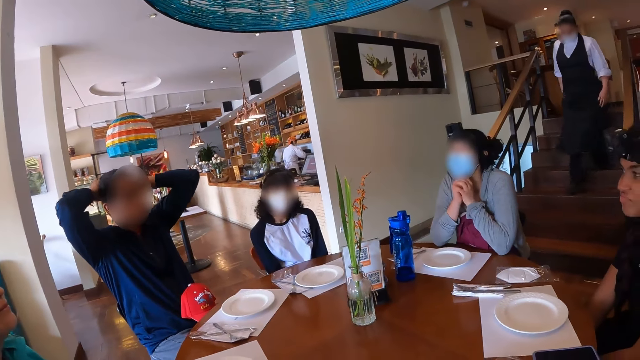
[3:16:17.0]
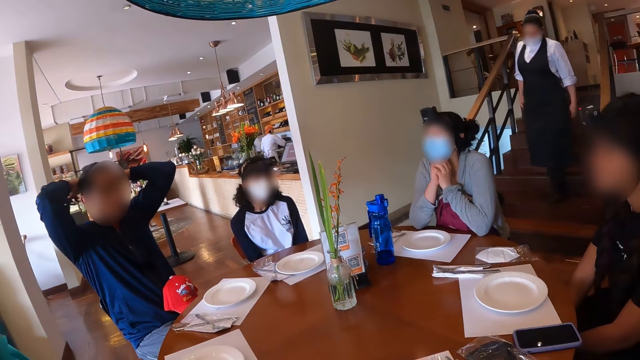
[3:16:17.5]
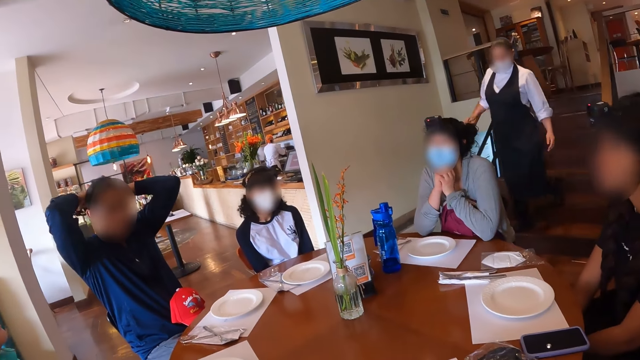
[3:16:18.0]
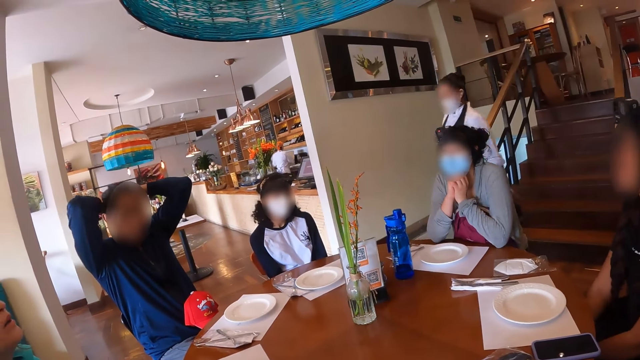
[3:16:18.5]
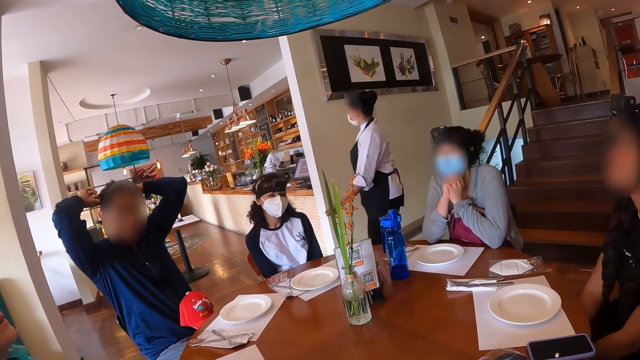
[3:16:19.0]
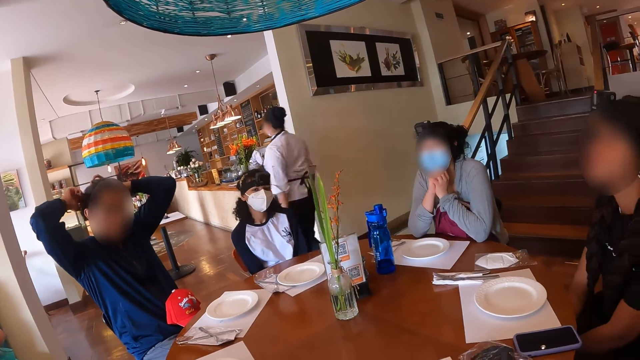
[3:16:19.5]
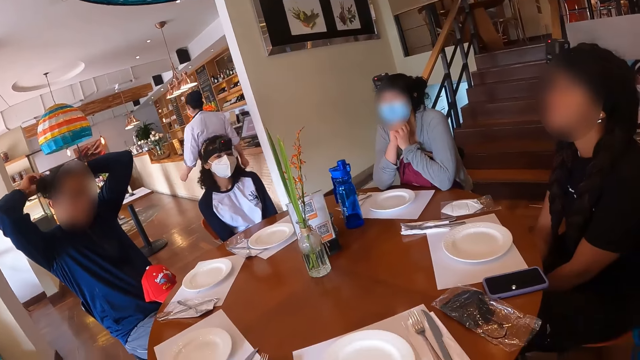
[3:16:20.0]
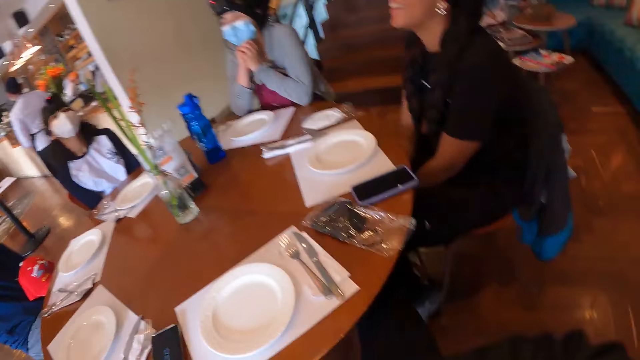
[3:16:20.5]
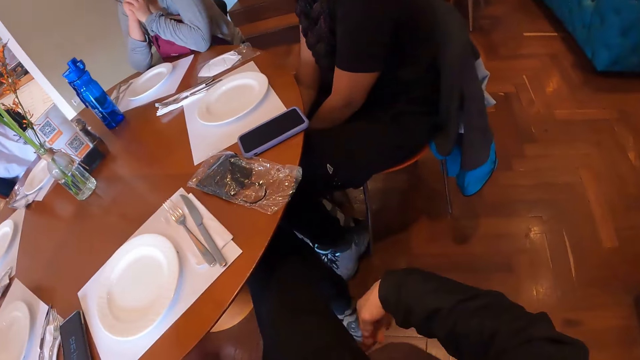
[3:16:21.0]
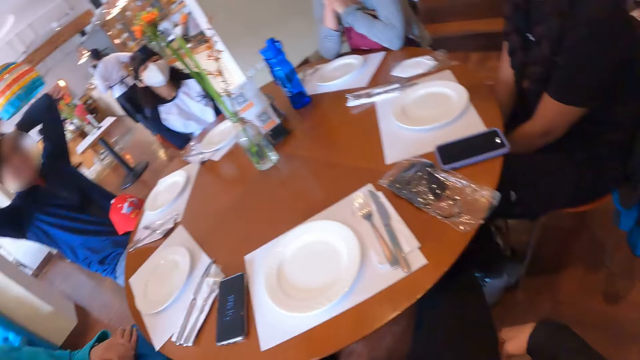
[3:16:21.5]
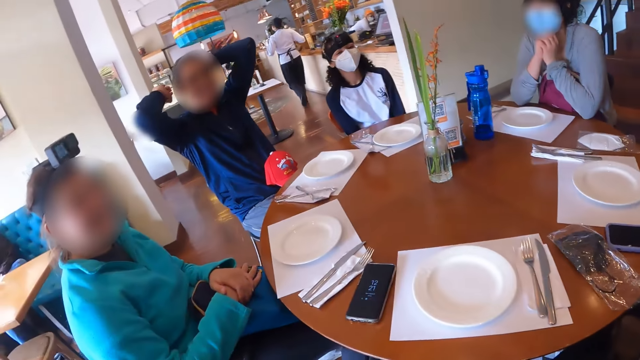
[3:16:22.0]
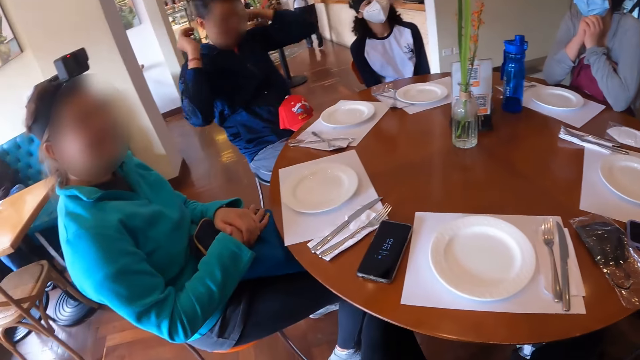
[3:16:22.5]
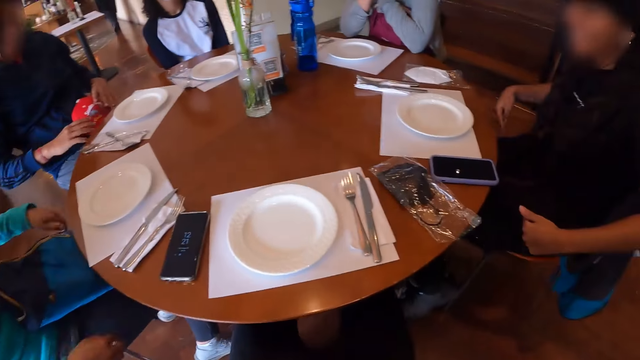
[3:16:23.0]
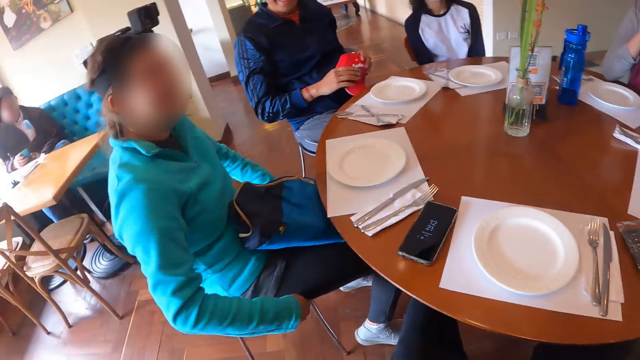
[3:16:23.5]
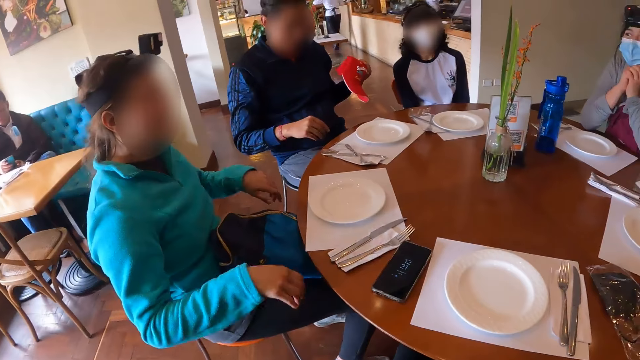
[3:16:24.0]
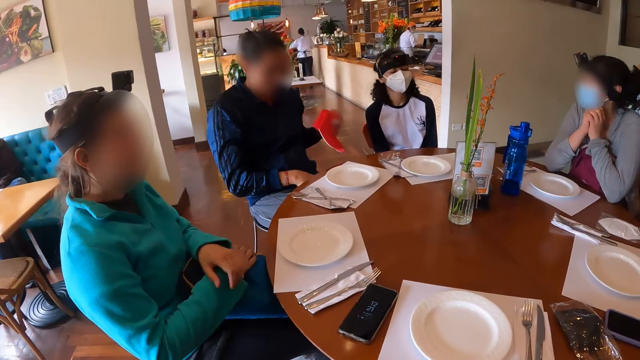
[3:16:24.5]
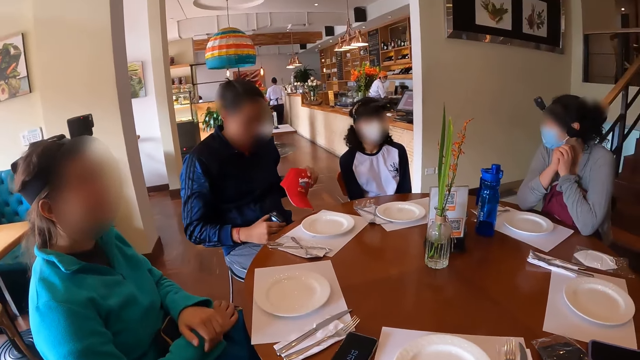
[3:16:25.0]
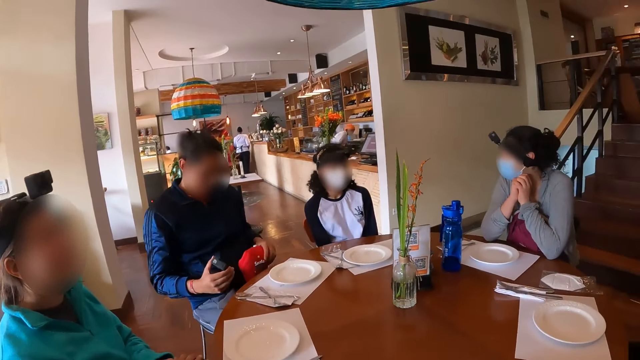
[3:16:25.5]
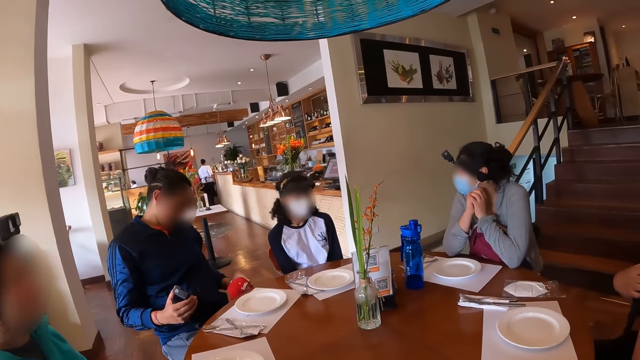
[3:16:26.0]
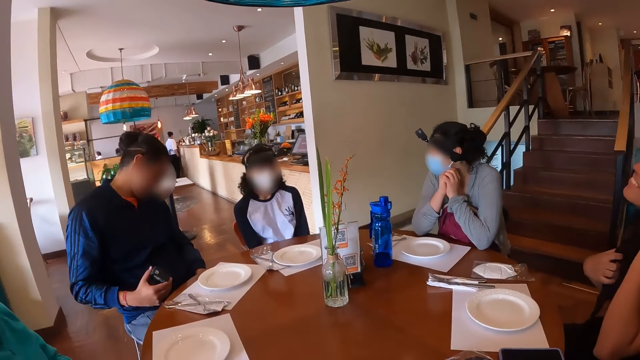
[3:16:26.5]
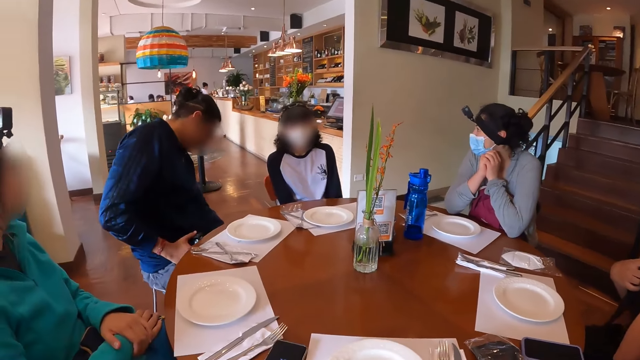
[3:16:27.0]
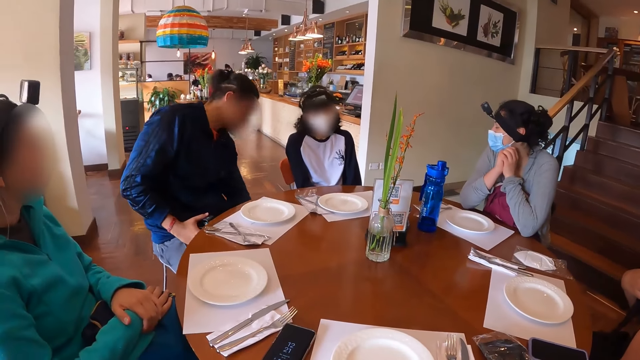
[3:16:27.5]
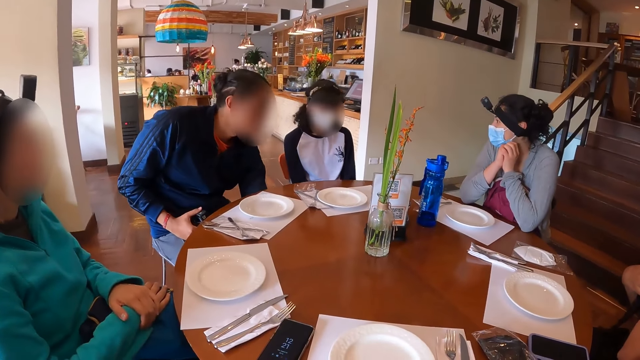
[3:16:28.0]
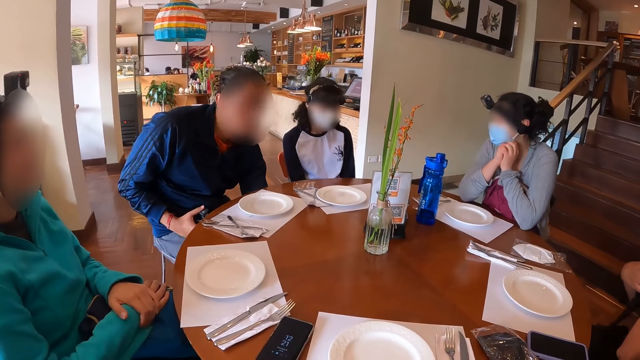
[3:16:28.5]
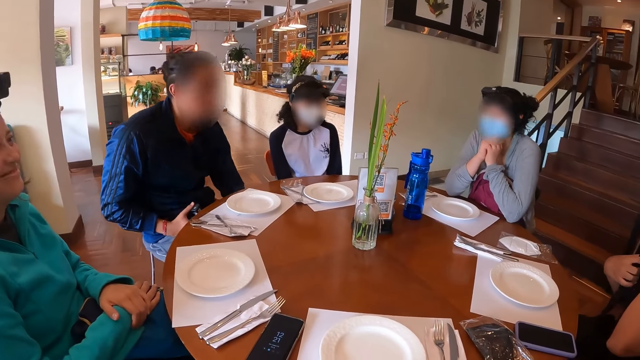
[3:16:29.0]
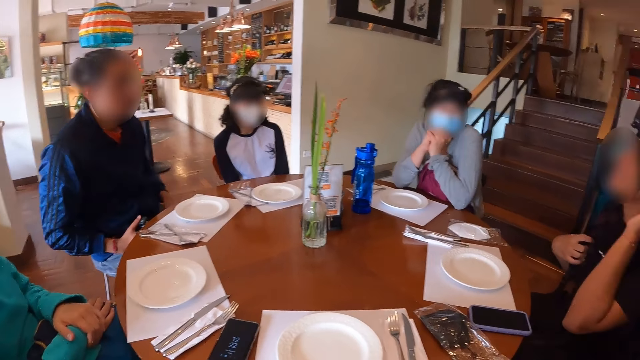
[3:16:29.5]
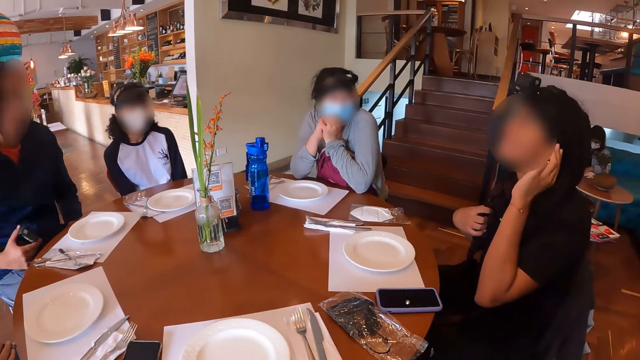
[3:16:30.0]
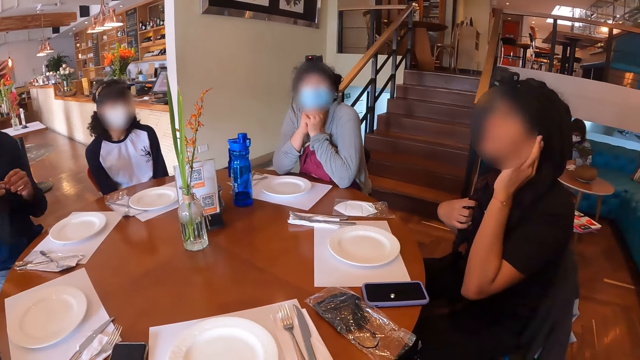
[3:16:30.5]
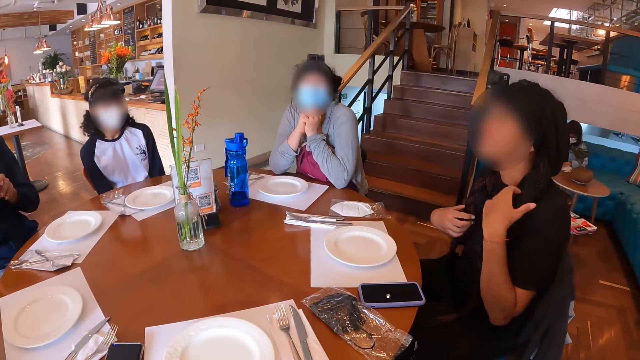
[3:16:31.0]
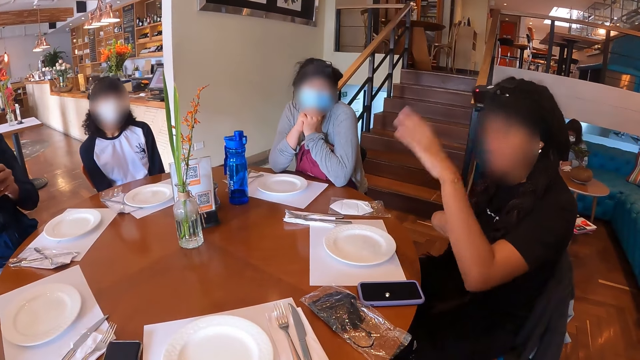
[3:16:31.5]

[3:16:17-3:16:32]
A girl puts the cap away.

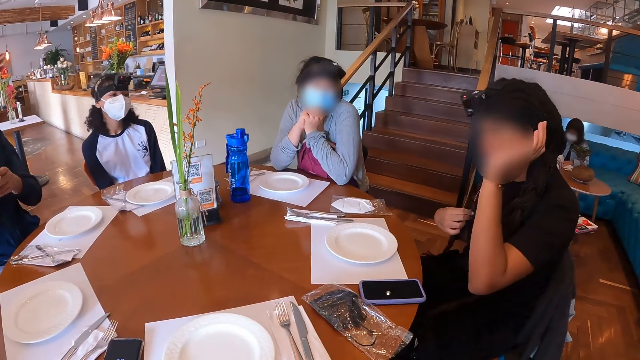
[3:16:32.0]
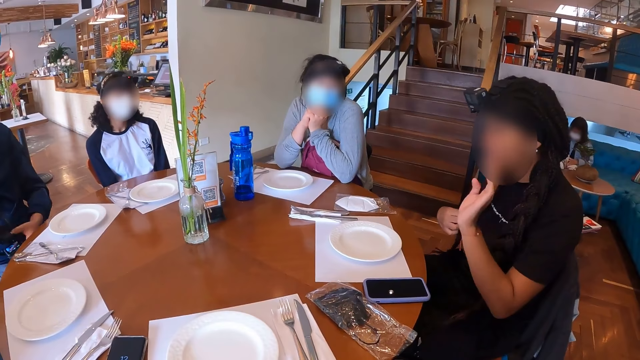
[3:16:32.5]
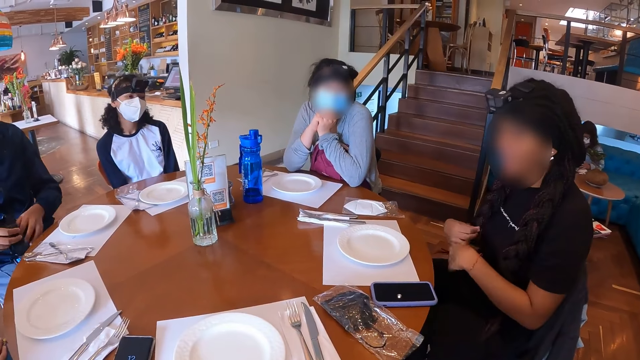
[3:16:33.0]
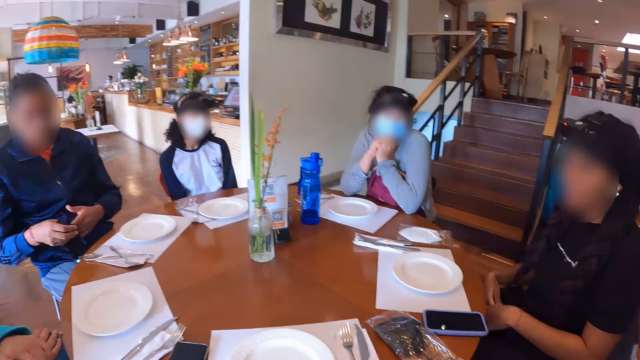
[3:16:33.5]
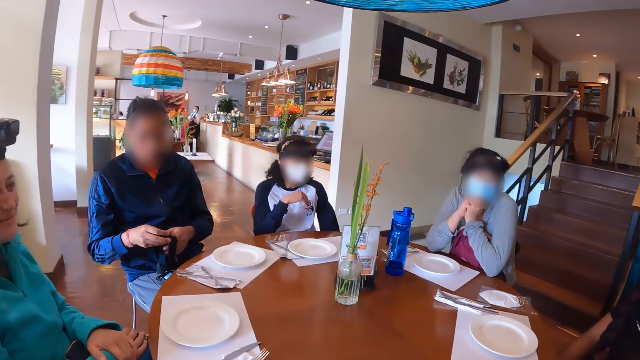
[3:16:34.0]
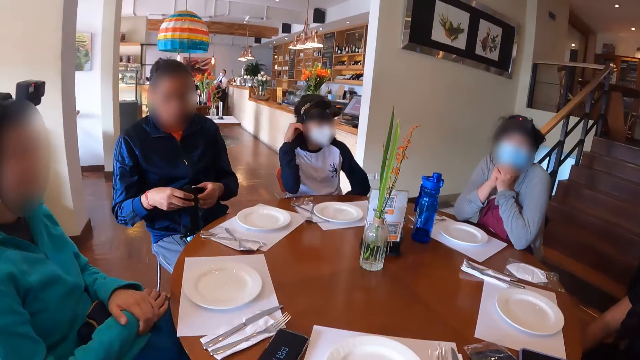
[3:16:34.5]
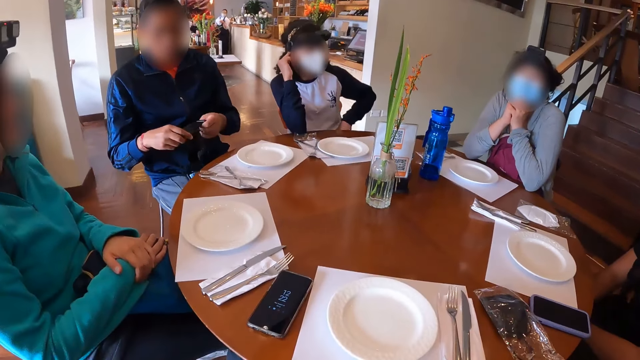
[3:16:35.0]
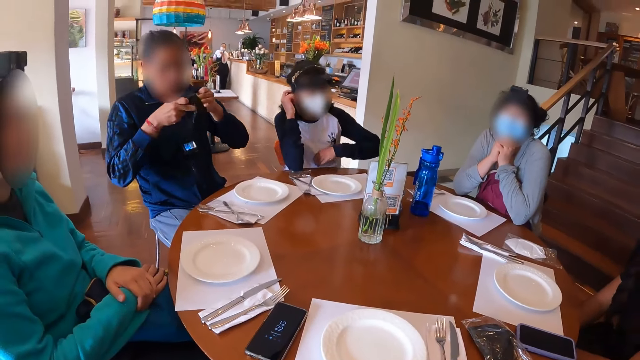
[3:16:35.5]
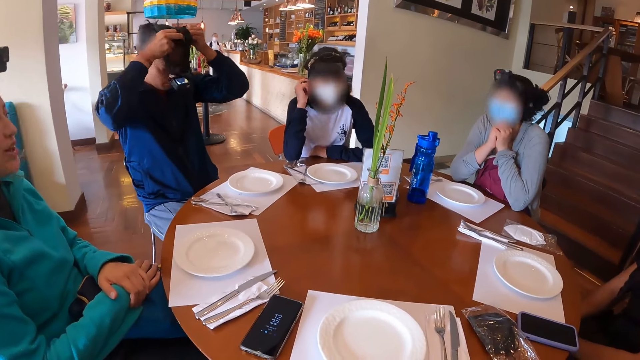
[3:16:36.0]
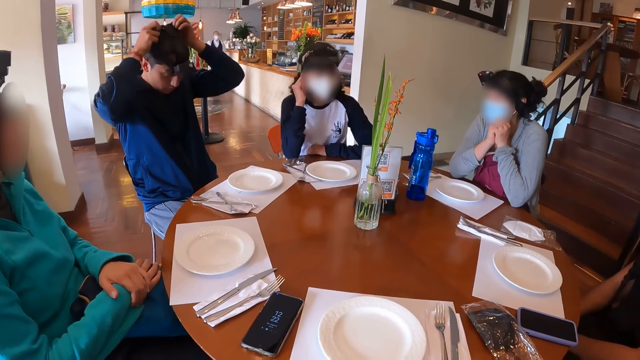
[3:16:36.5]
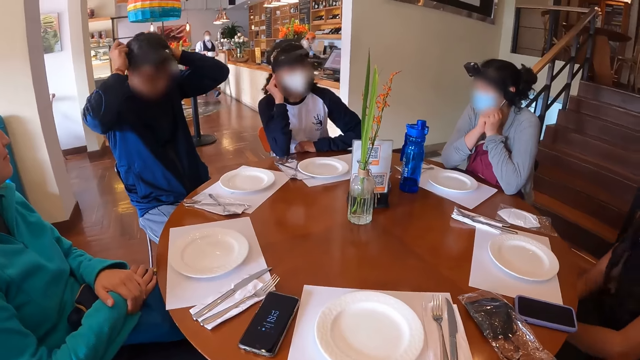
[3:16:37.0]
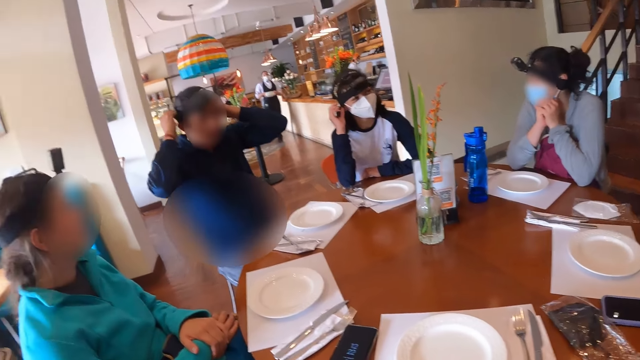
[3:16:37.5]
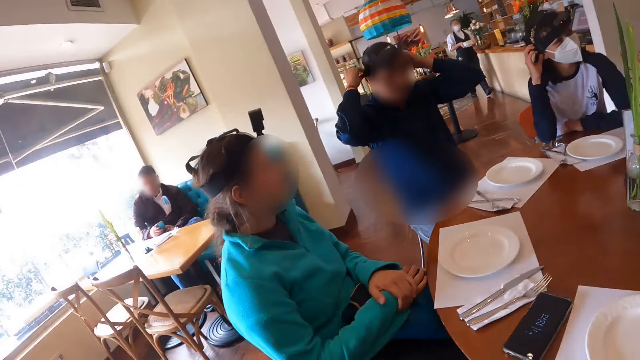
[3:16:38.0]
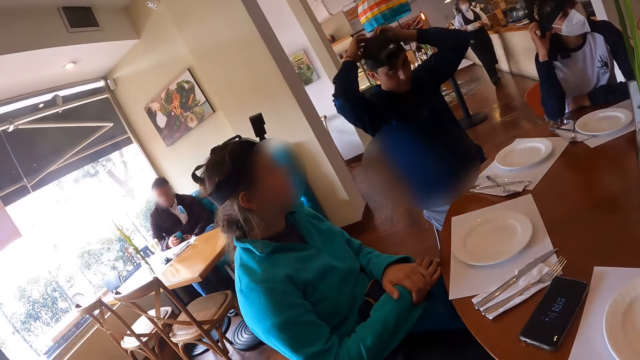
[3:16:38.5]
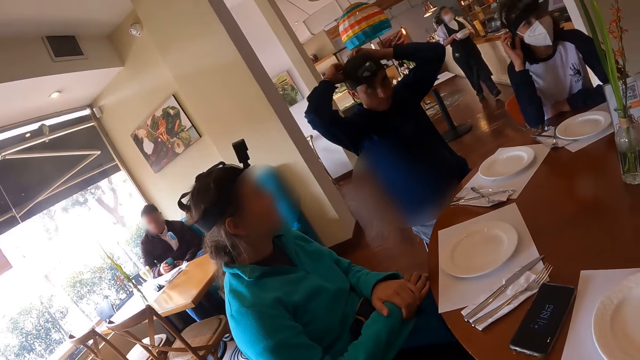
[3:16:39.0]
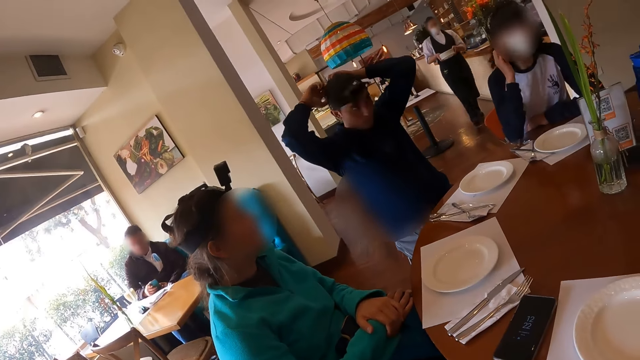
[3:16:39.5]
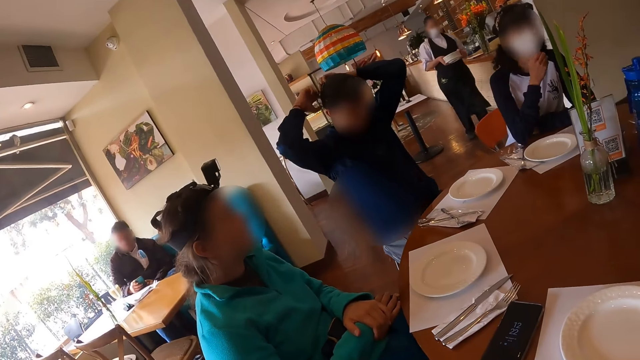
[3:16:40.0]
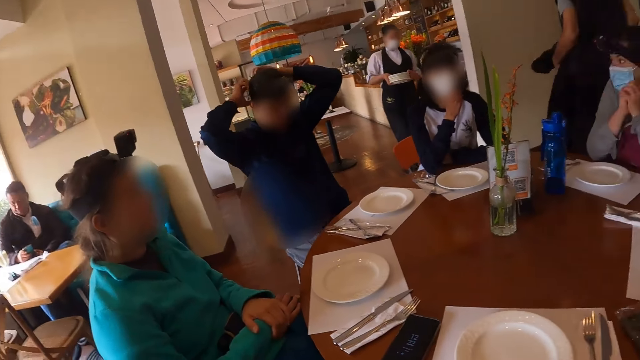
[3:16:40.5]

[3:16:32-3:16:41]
The man wears the camera on his head and places the eyeglasses on his face with his hands.
